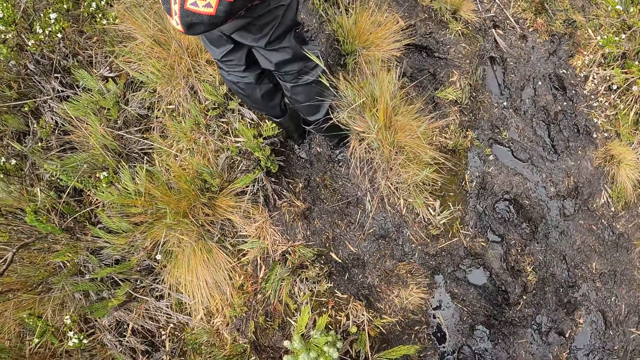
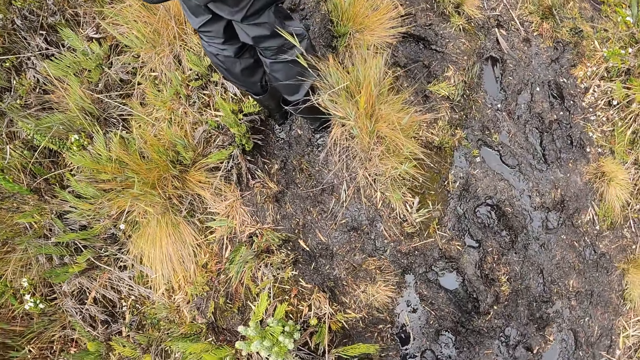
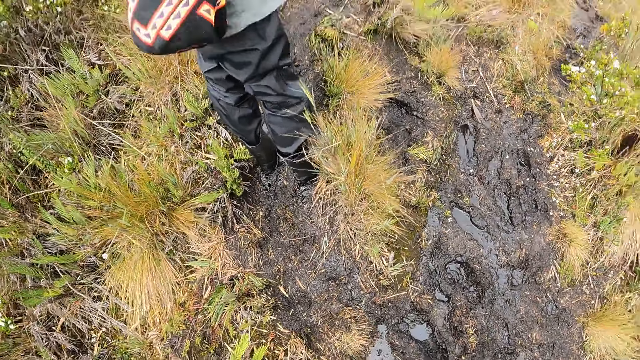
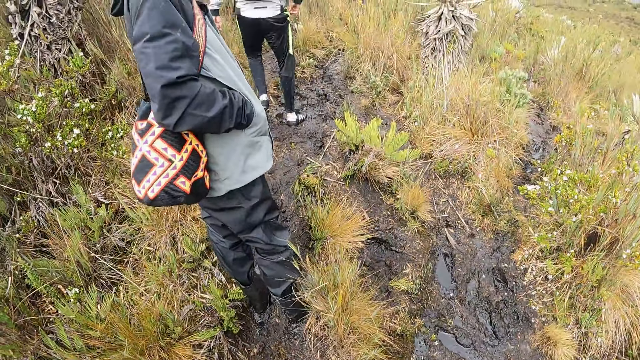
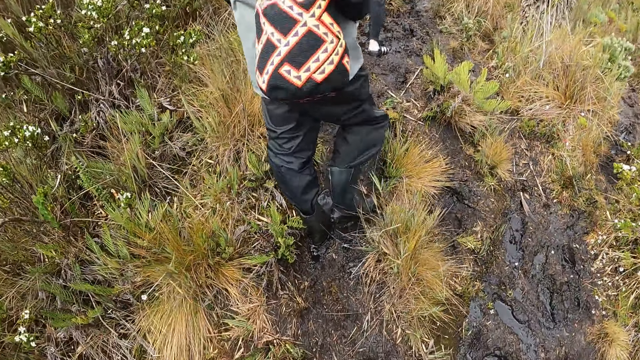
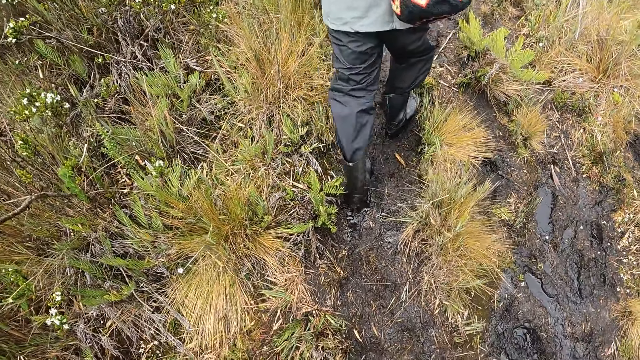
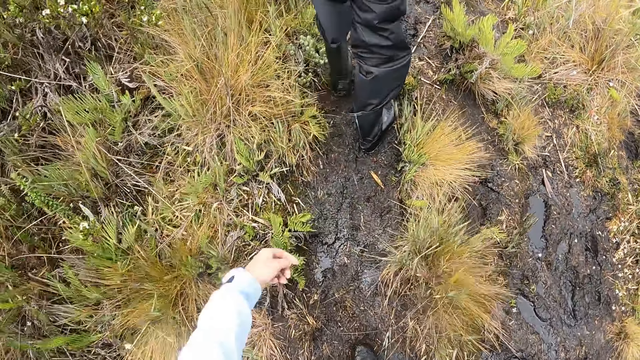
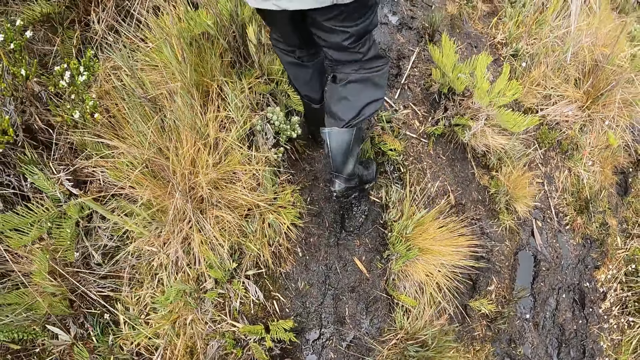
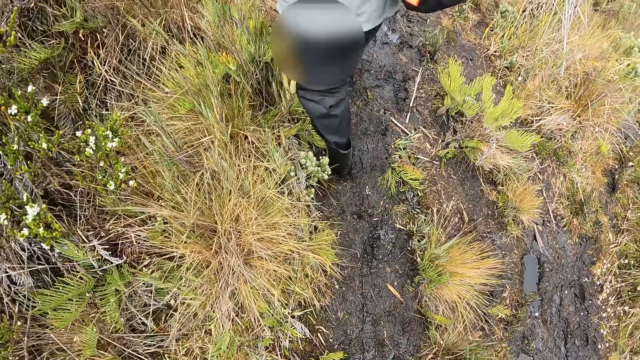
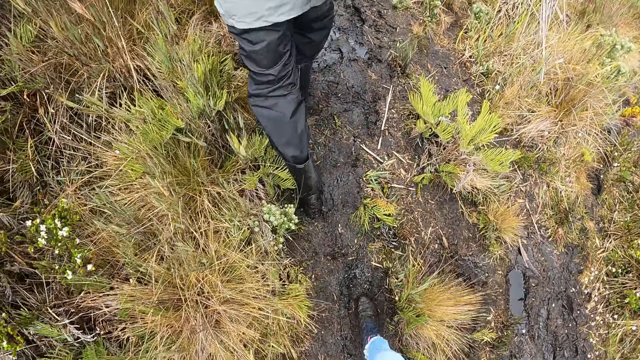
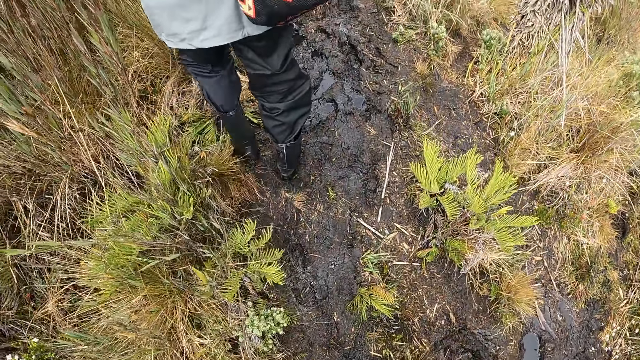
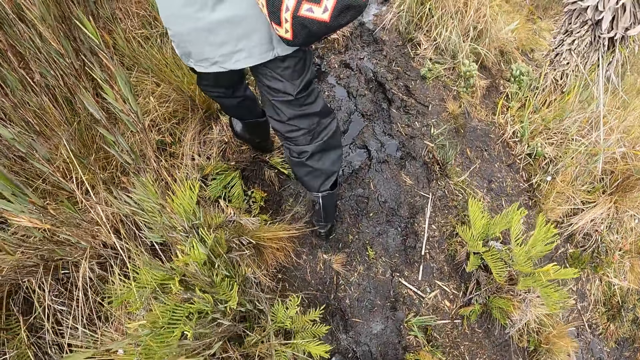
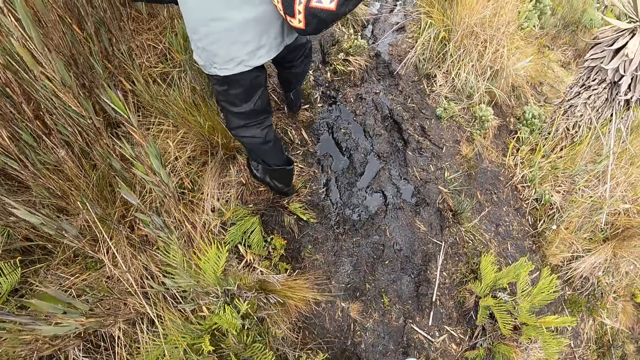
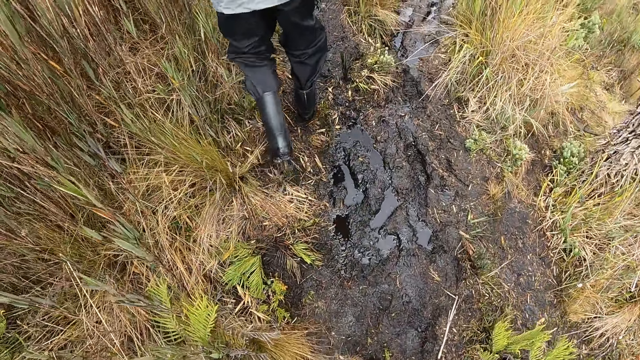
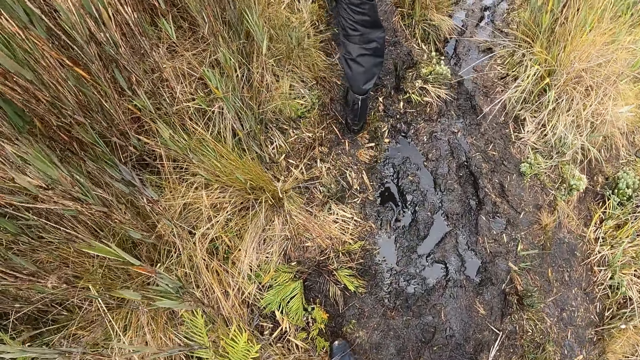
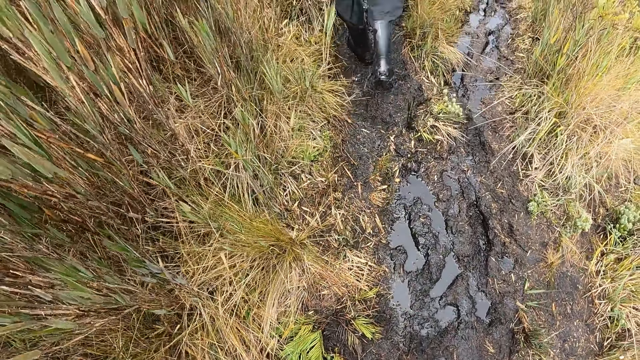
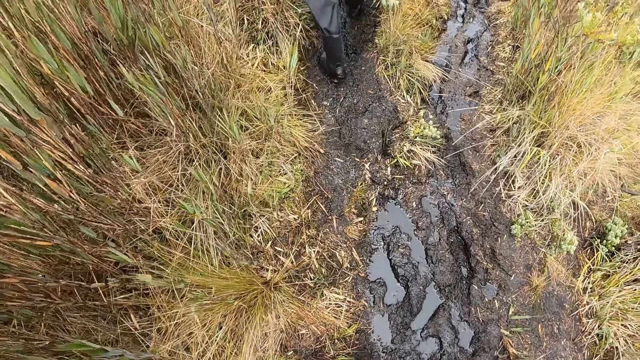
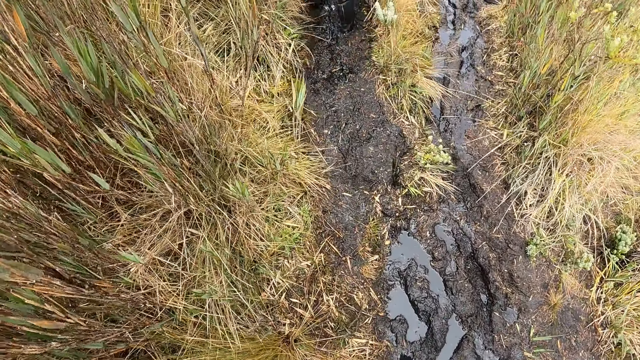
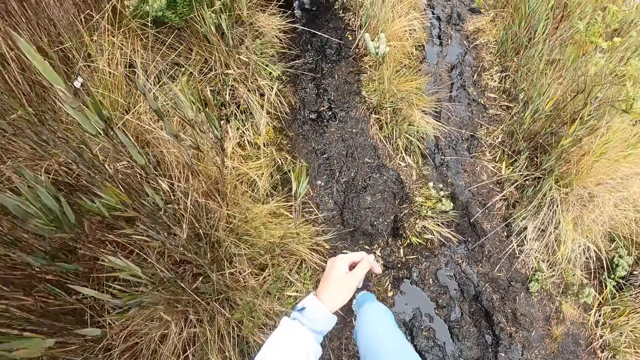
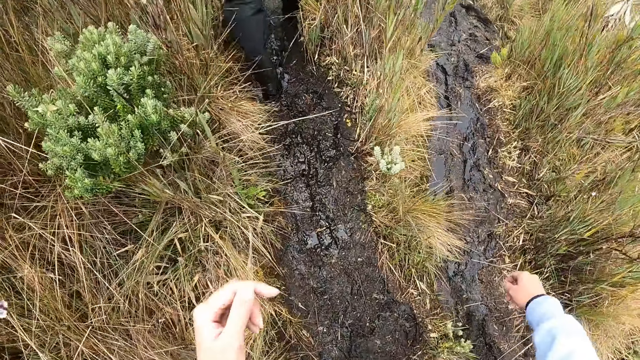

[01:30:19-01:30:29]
A man walks on the field. The camera wearer walks on the field.

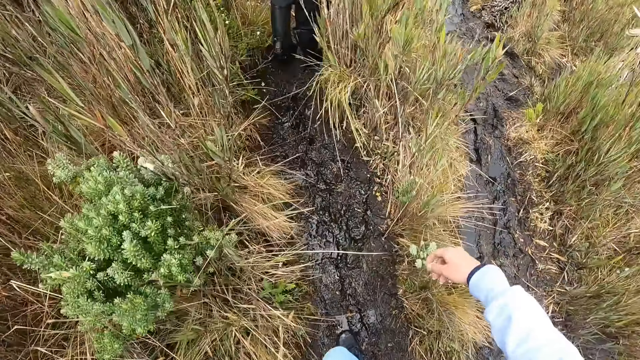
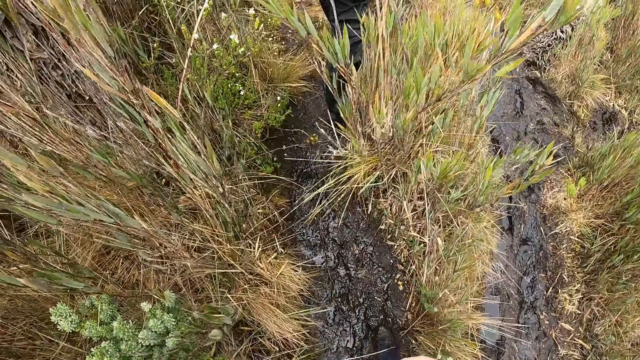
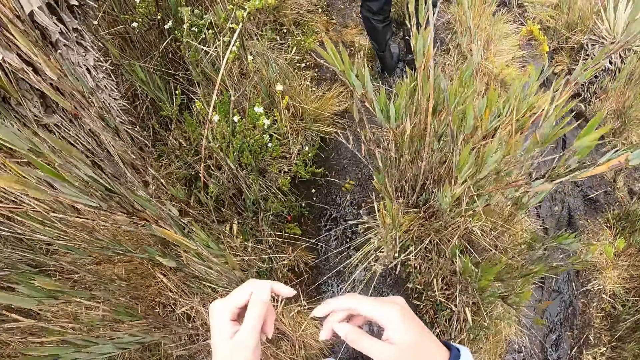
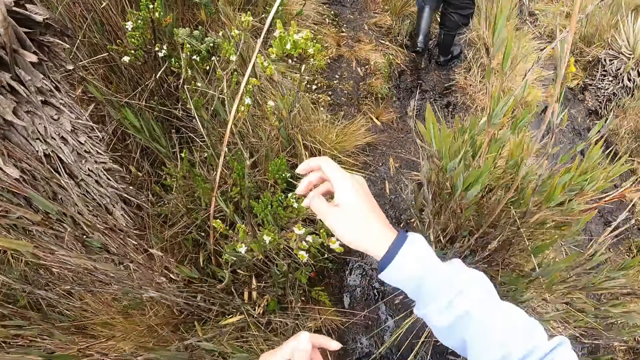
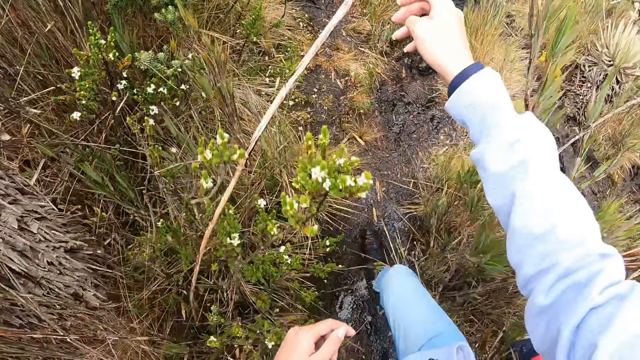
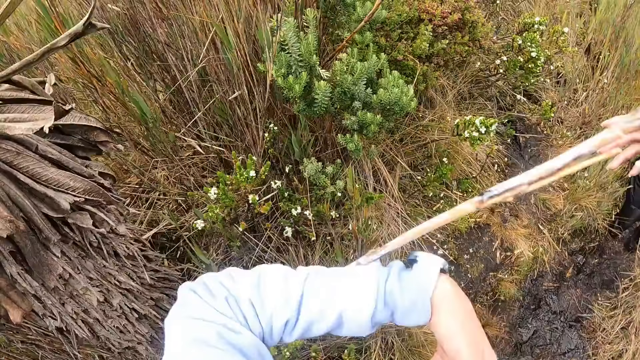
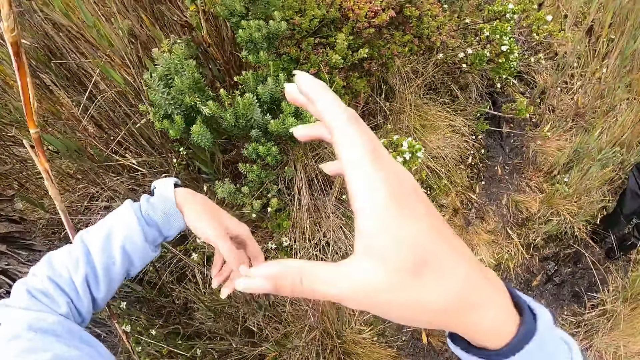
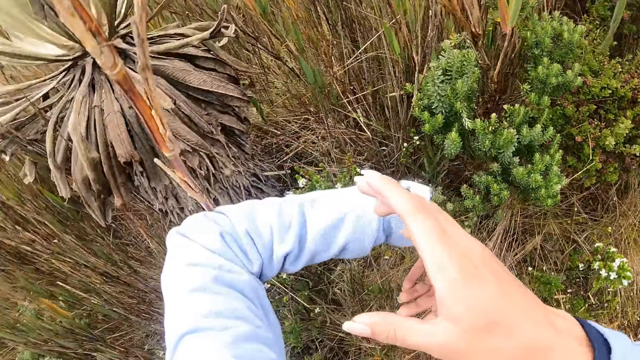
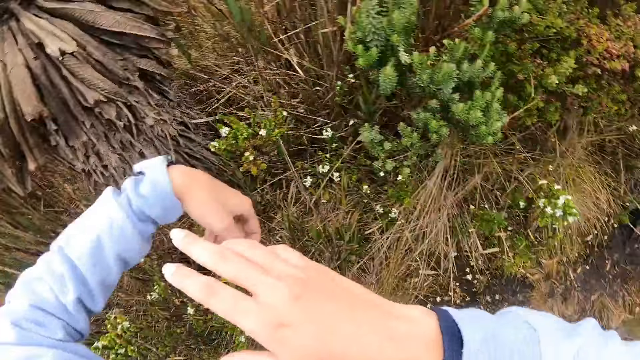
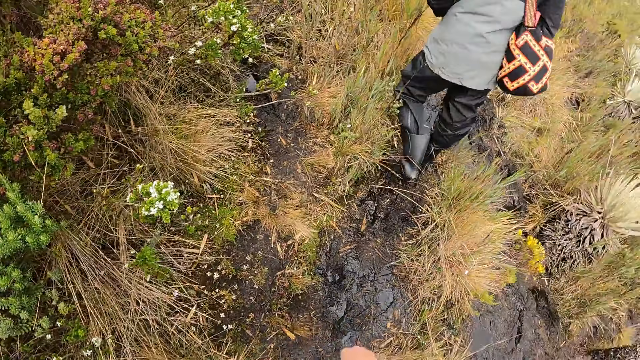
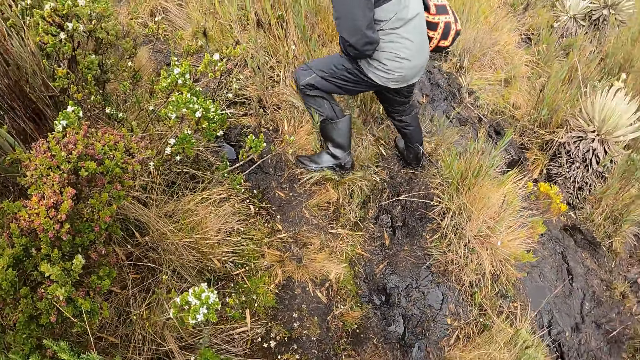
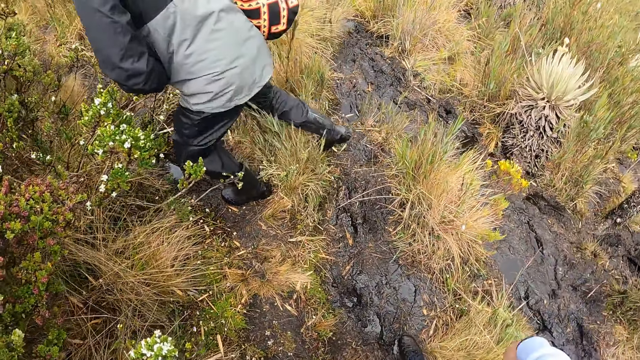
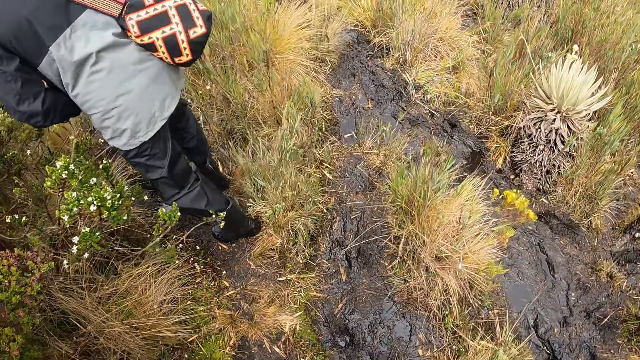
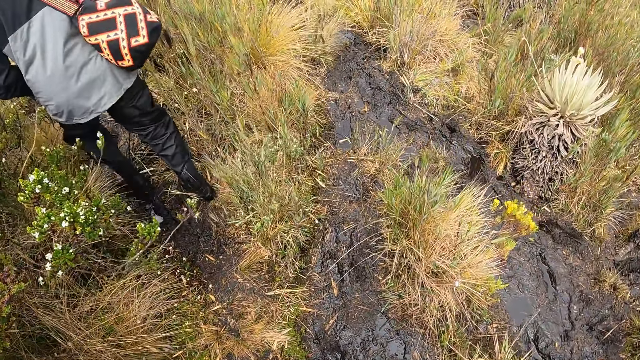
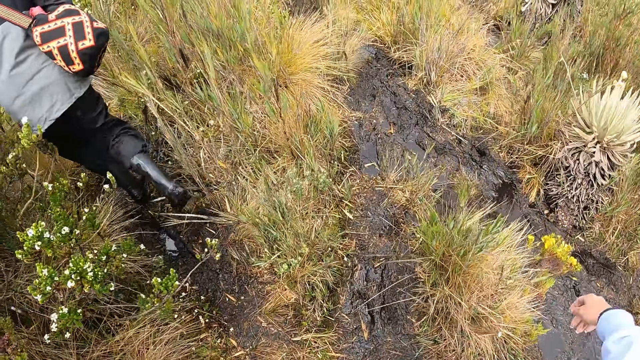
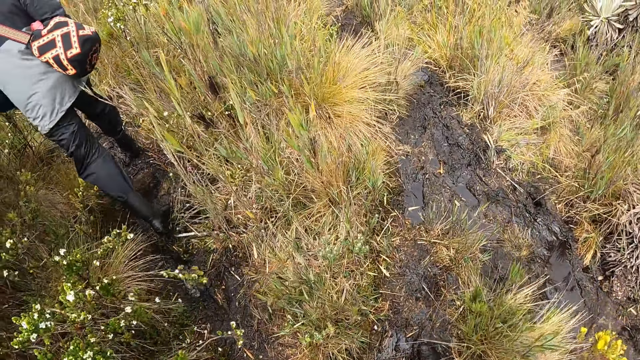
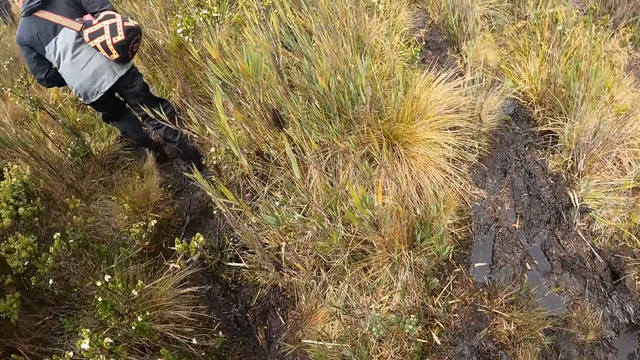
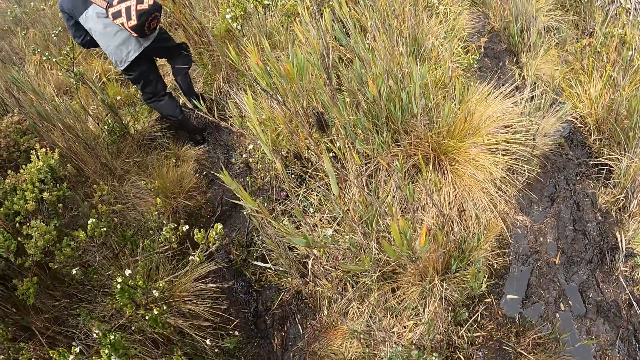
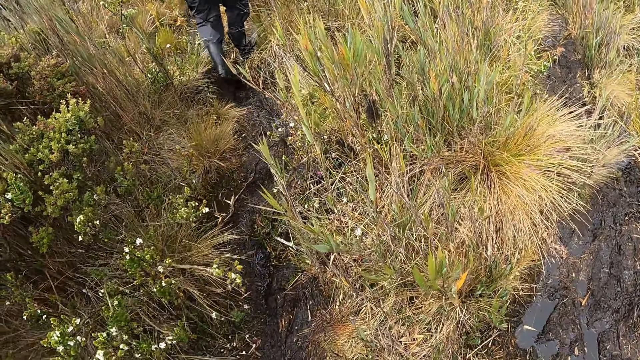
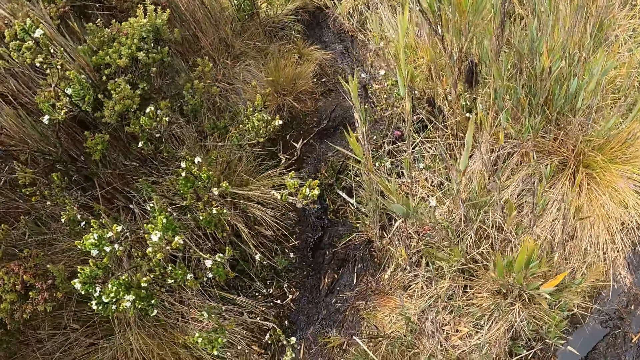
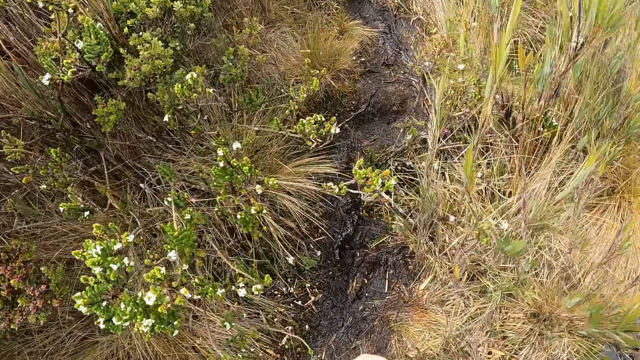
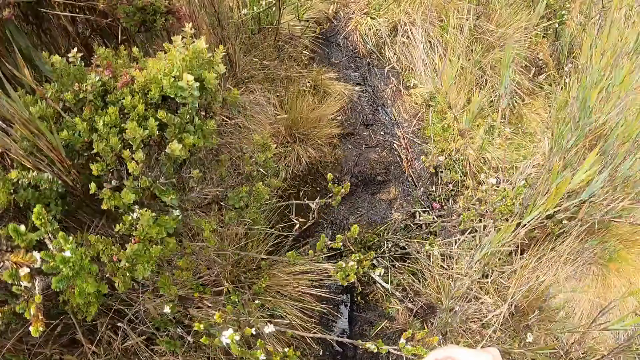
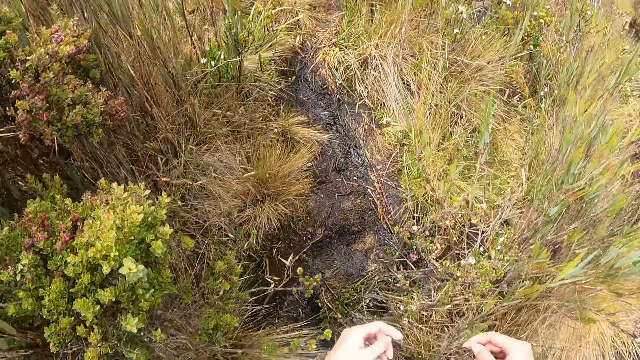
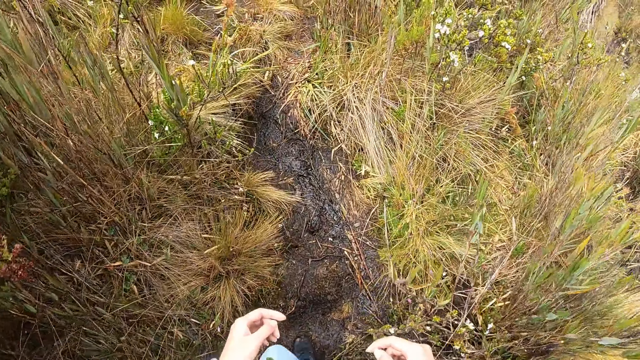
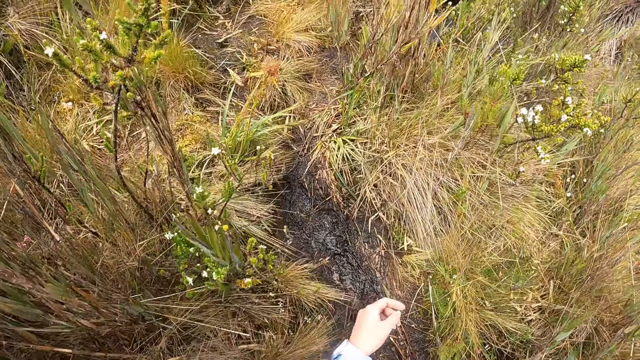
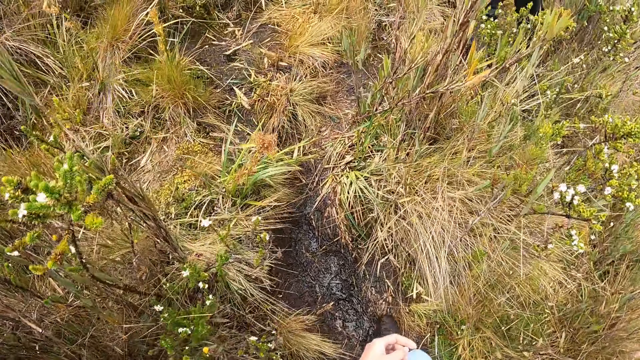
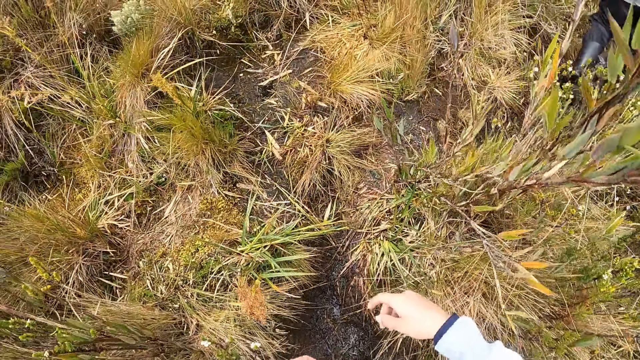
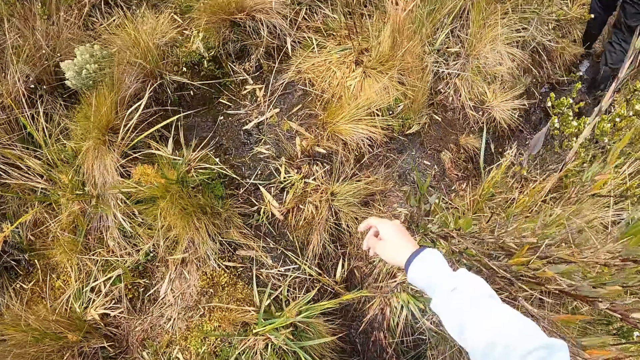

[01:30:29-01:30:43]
The camera wearer shifts a tall grass with her left hand. She looks around. She walks around.
